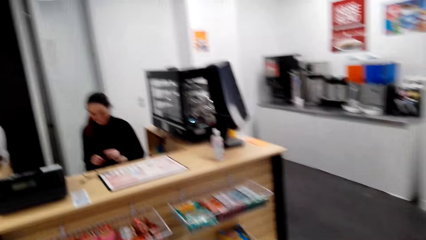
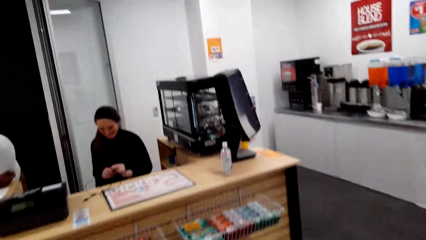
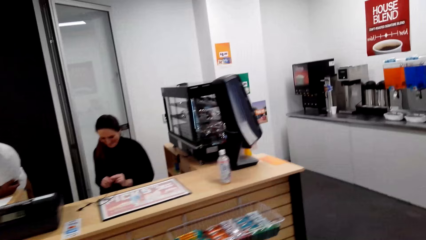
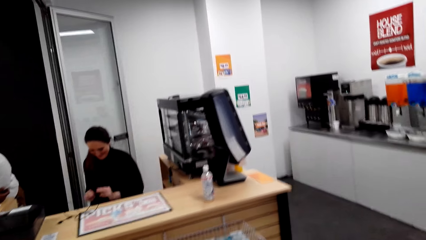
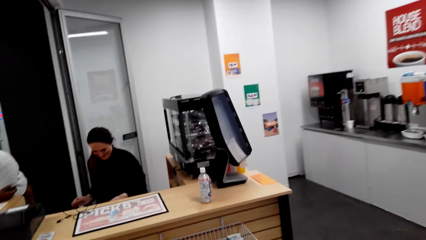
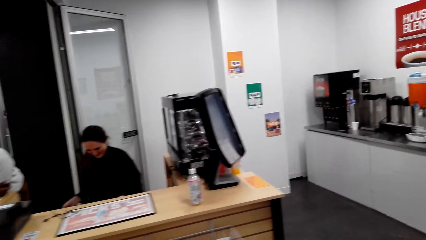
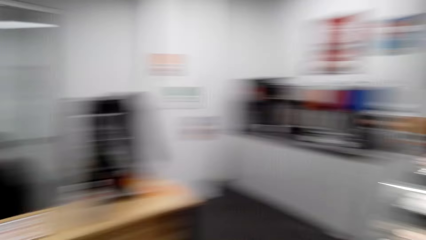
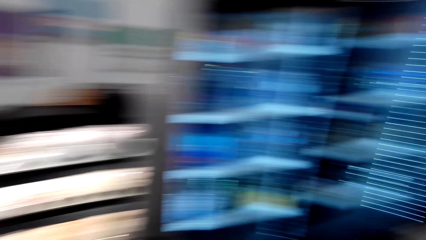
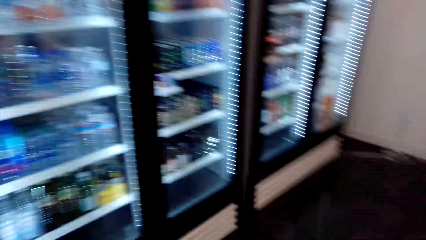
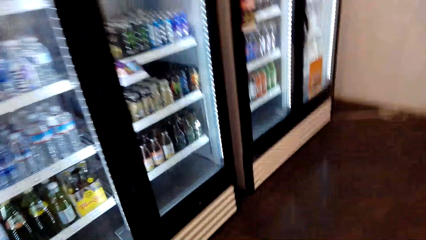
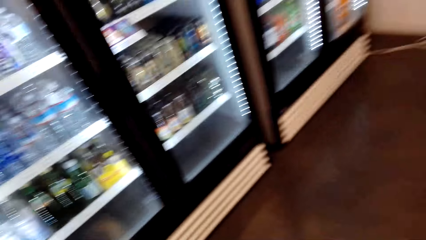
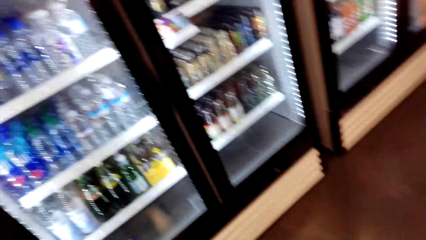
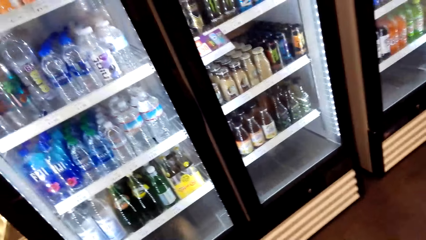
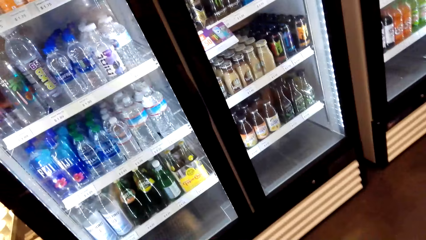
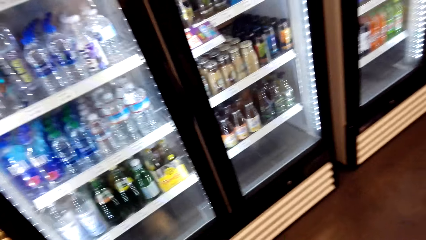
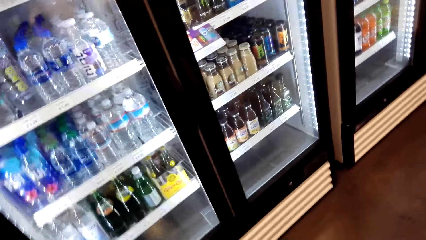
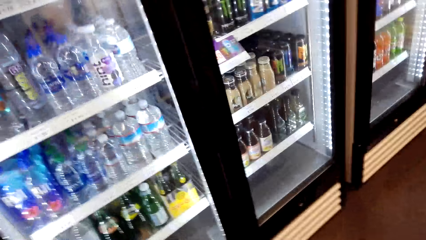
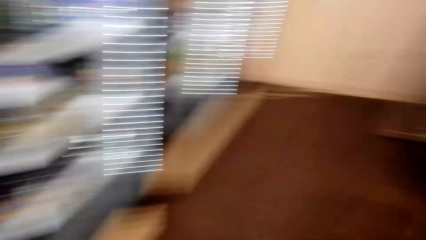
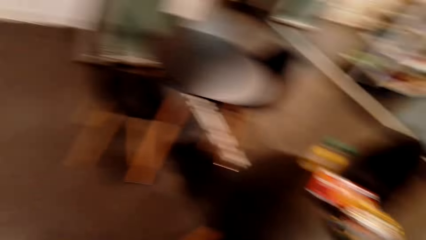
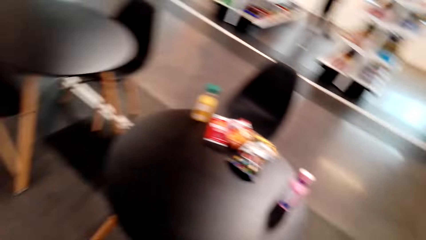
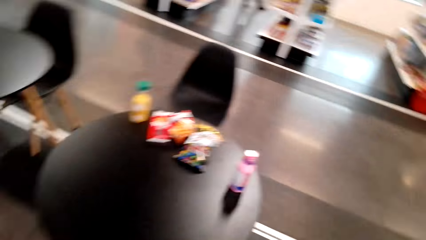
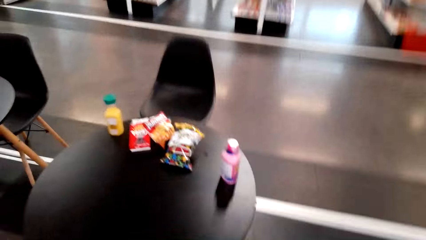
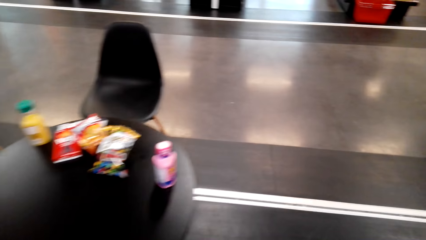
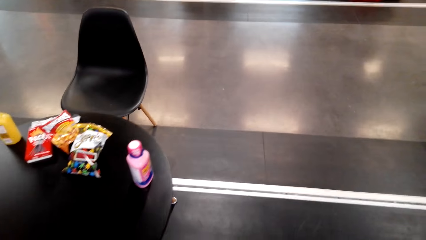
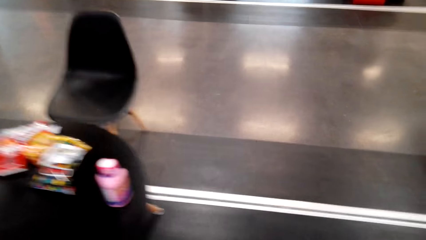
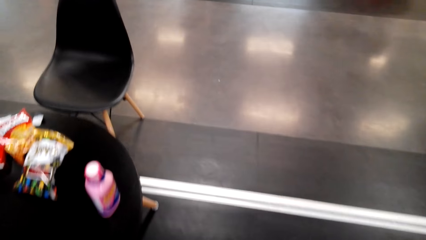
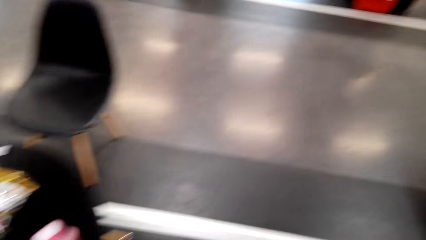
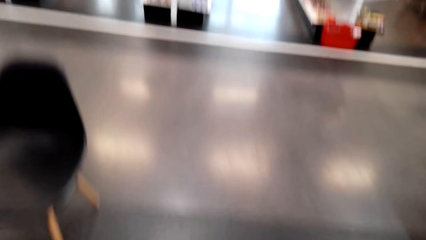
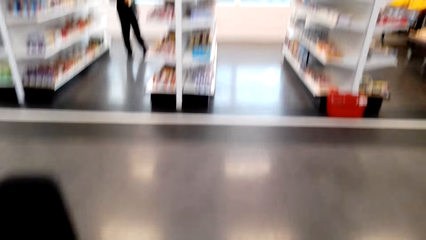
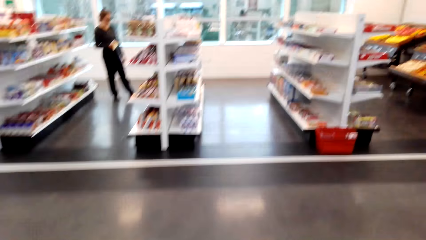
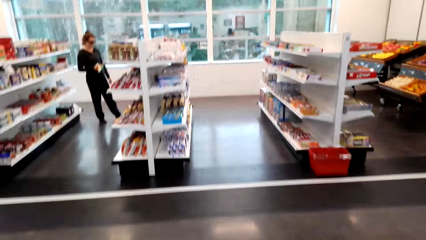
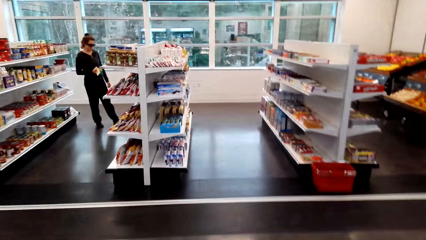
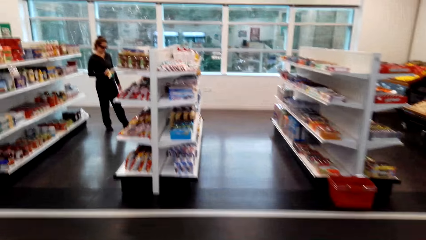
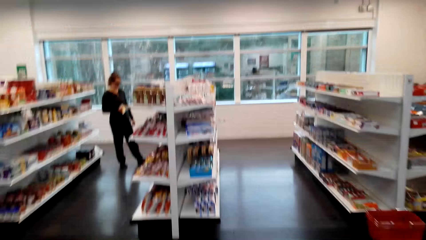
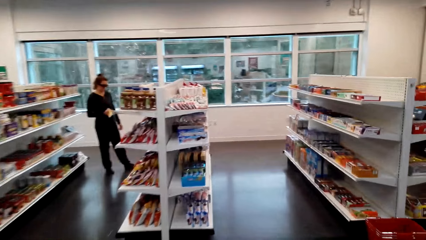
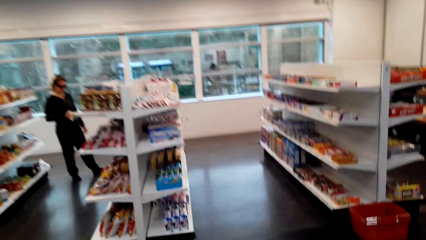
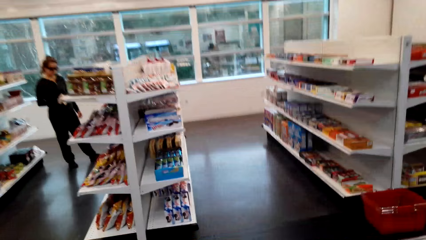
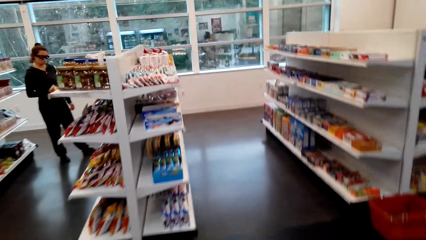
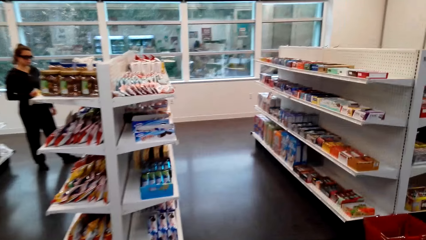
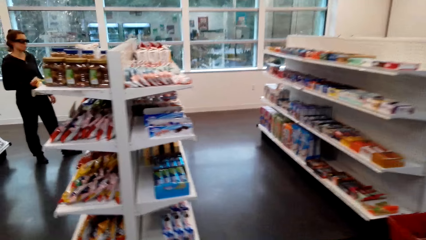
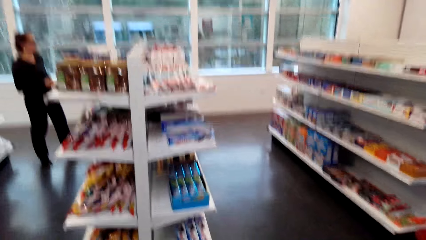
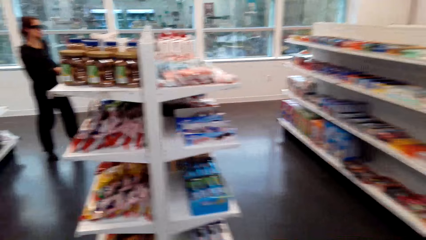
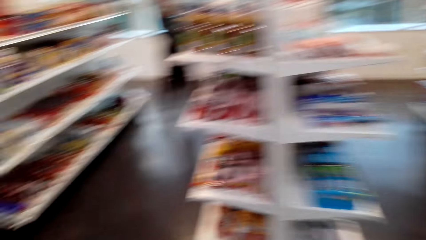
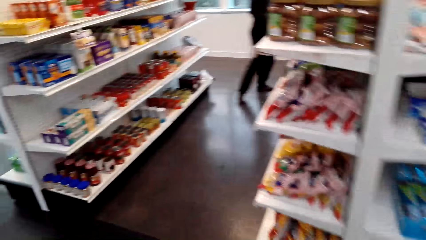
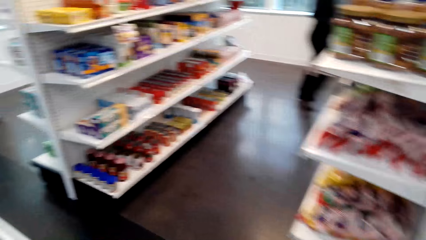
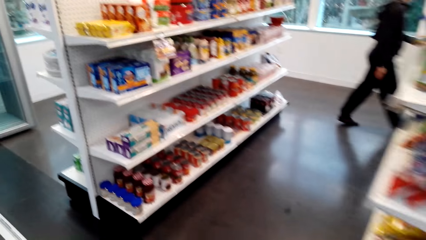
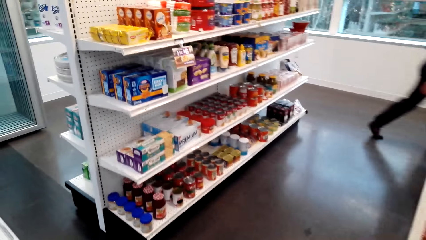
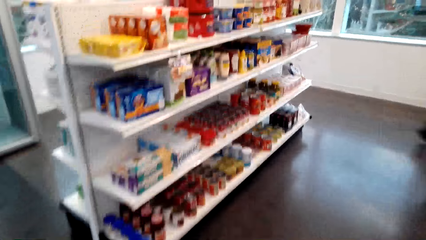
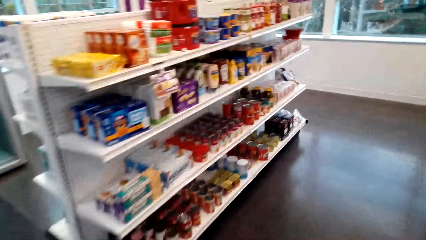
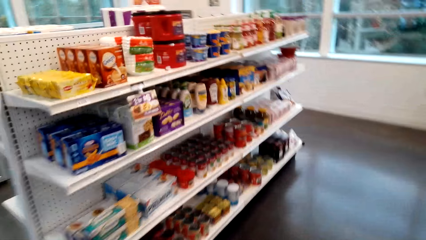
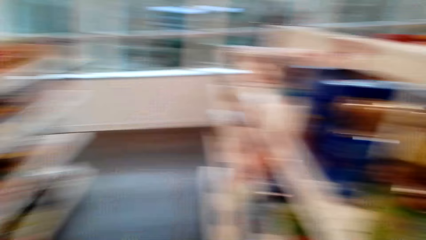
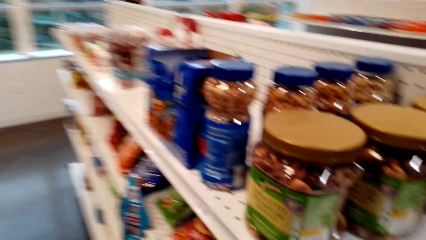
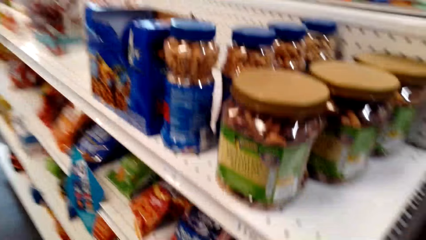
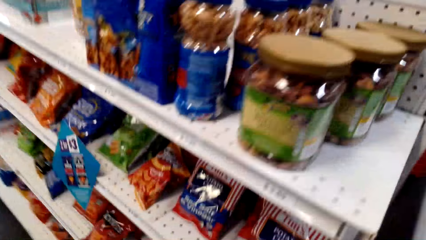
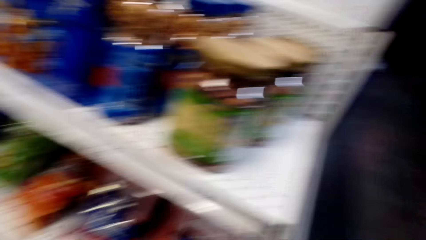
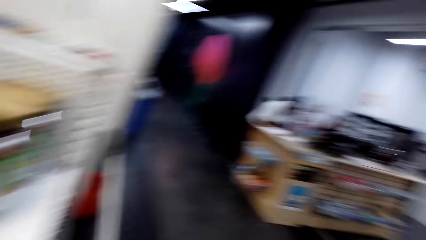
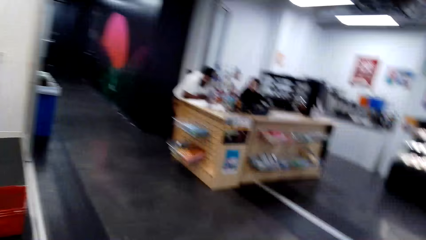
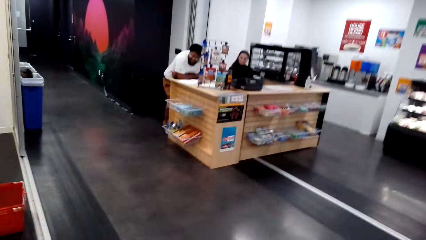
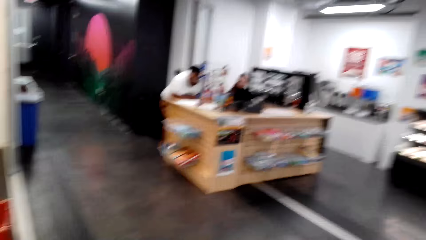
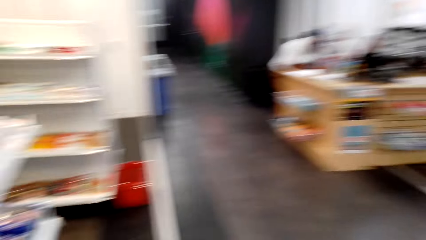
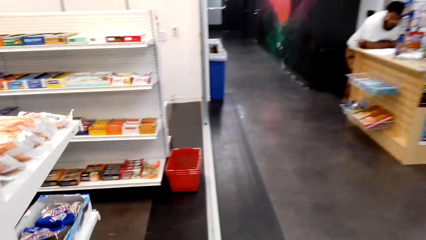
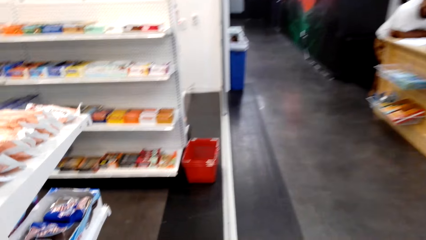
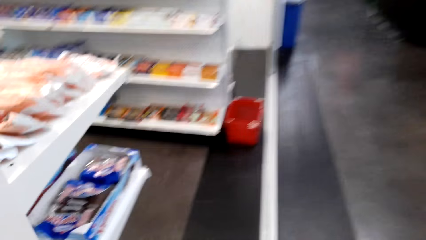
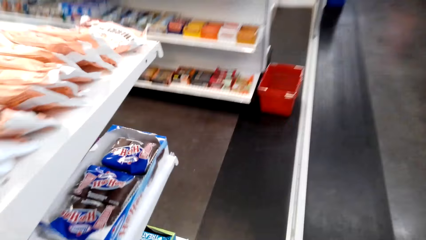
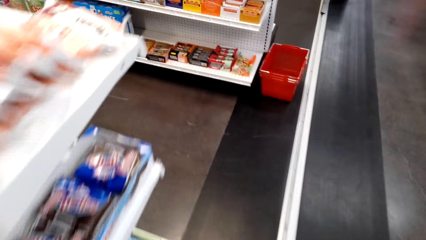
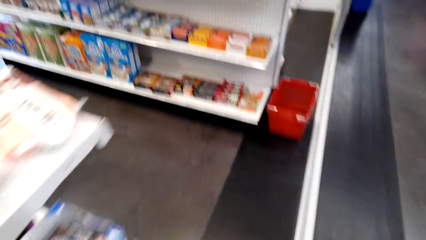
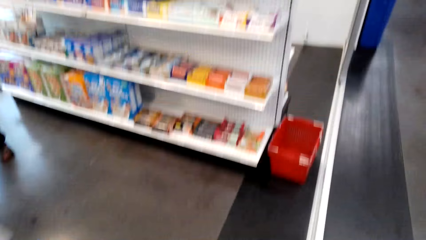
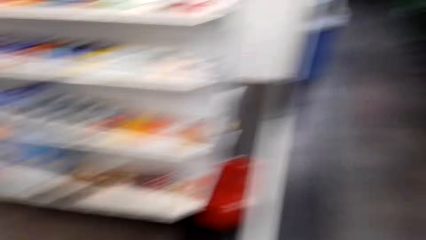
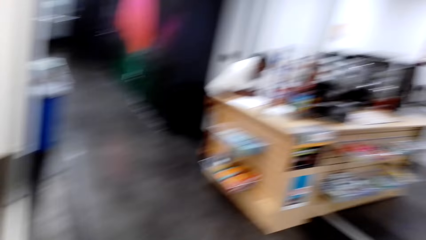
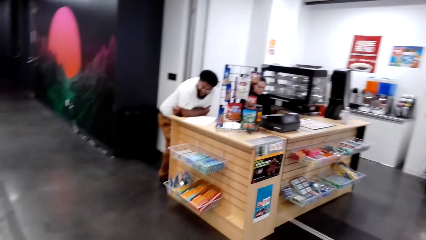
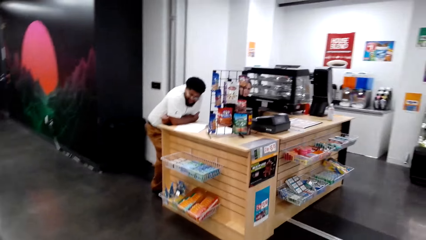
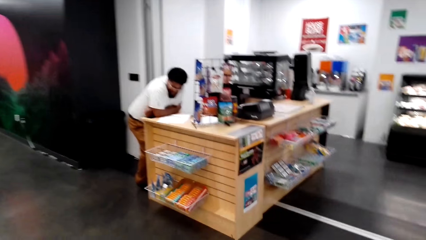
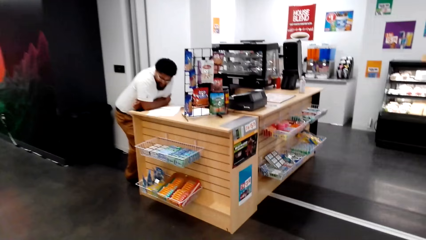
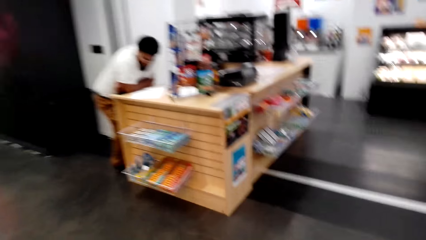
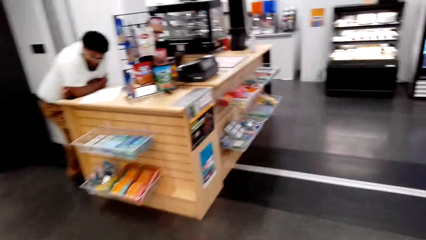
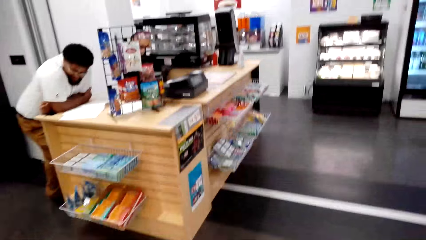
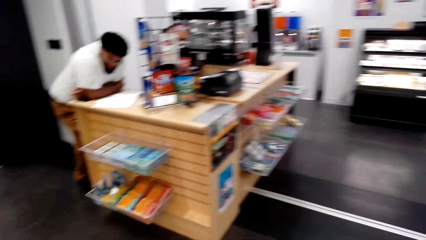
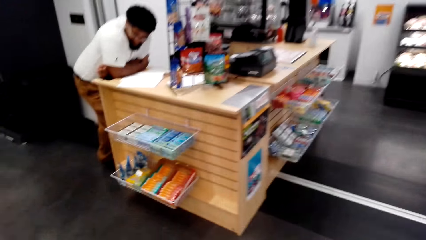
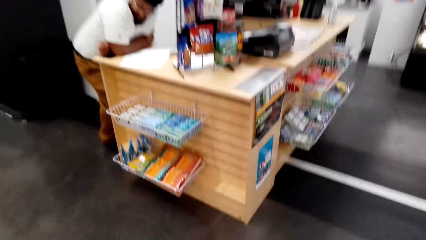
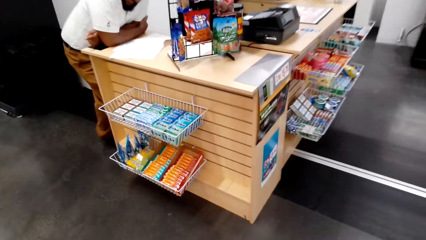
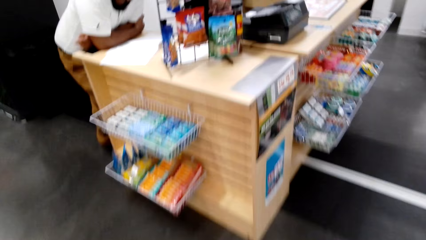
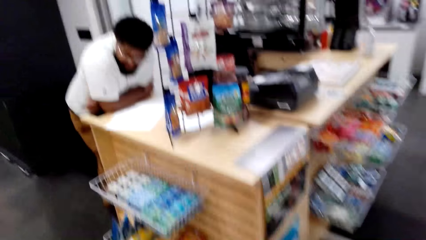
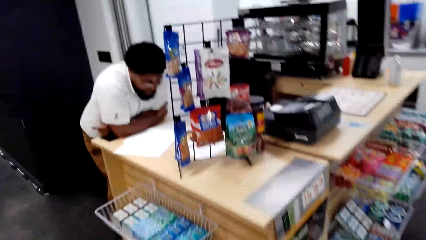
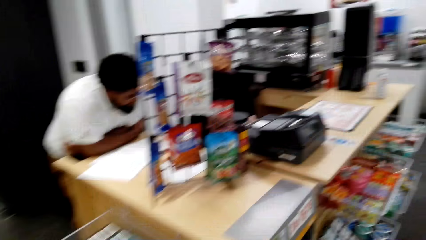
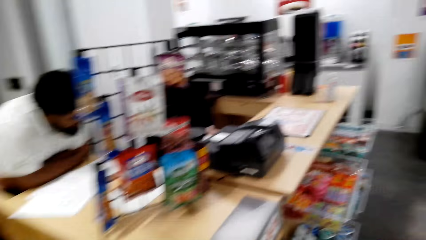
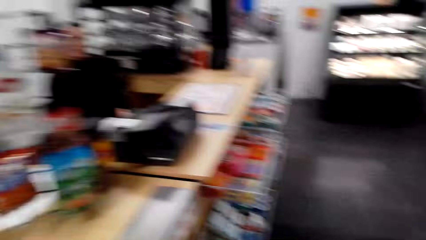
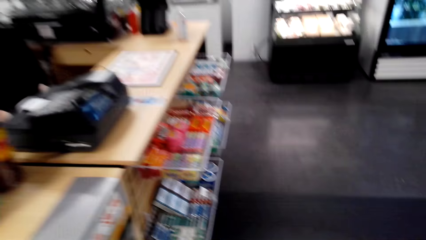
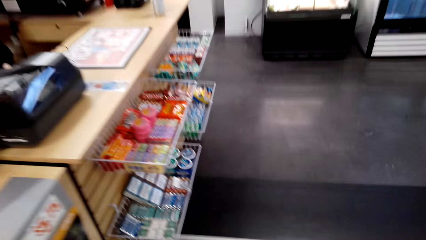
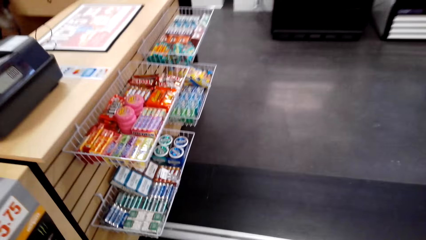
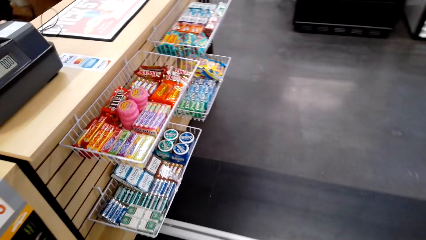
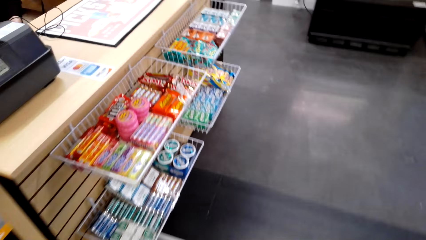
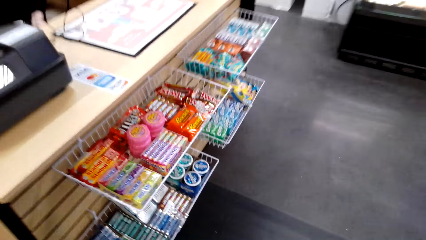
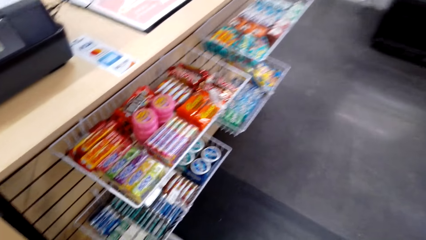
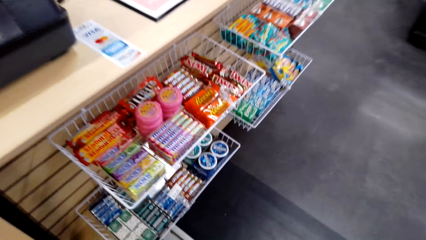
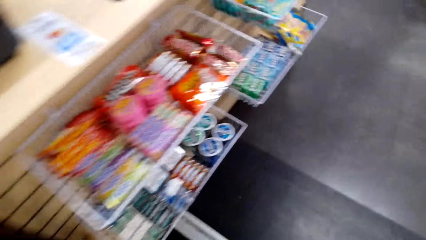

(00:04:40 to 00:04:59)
The camera wearer looks at the fridge. A lady holds a pack of snacks. The lady stands and walks.
